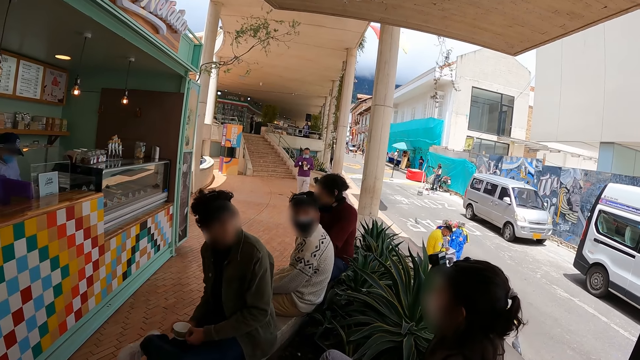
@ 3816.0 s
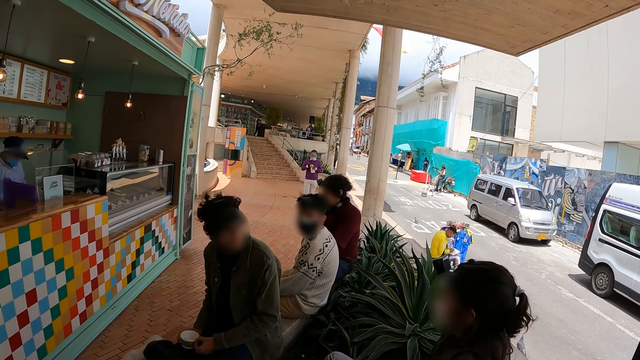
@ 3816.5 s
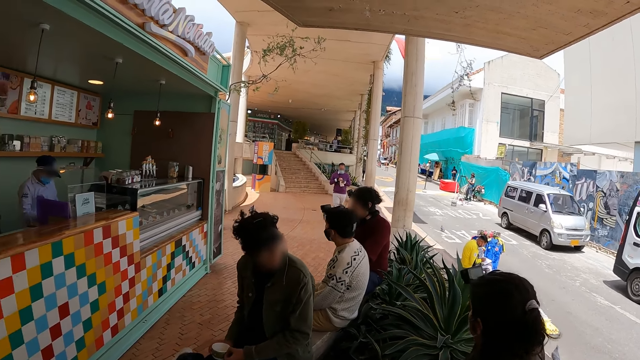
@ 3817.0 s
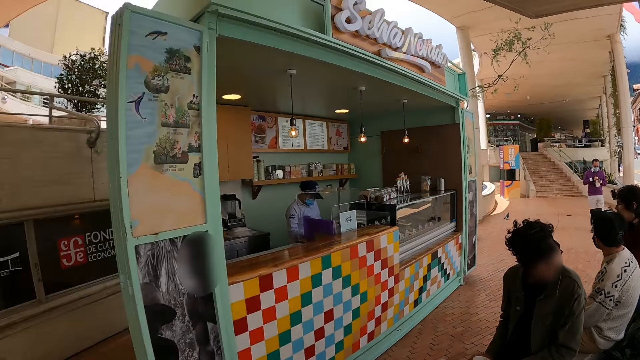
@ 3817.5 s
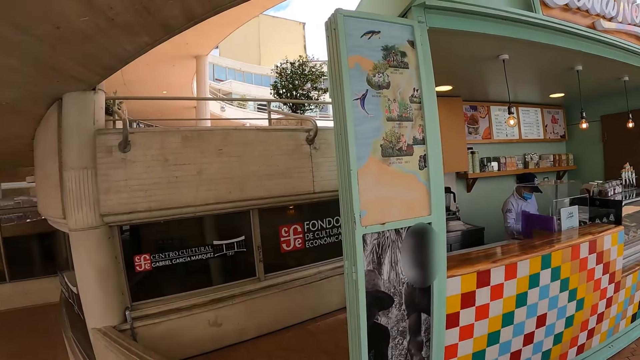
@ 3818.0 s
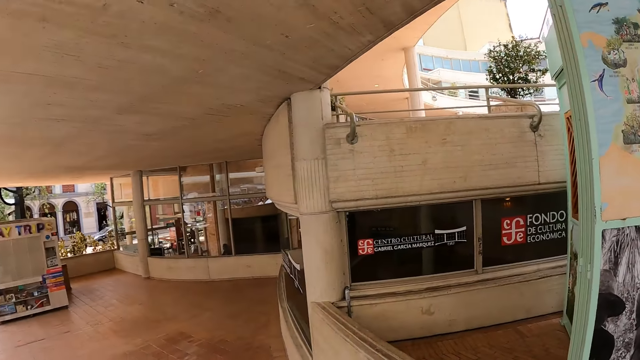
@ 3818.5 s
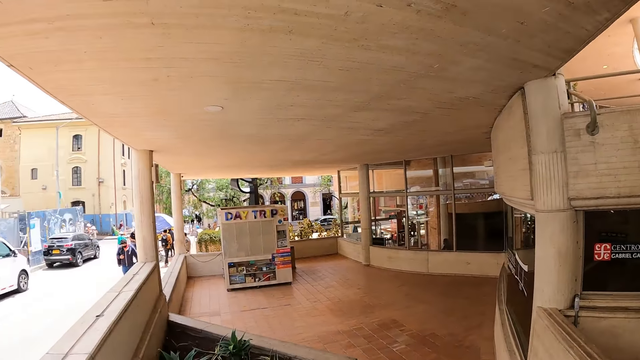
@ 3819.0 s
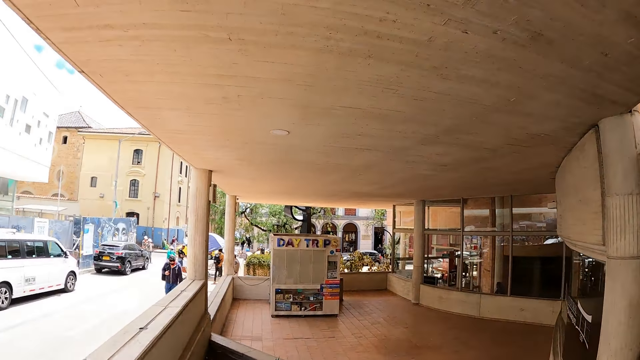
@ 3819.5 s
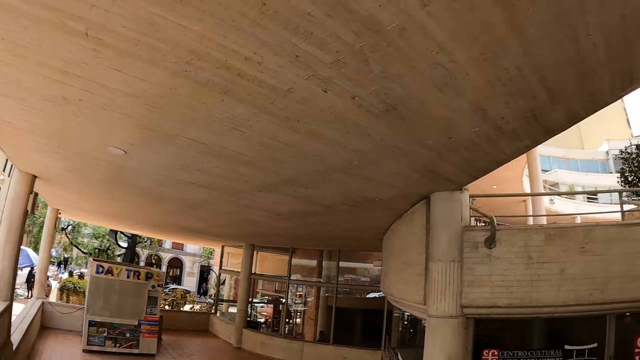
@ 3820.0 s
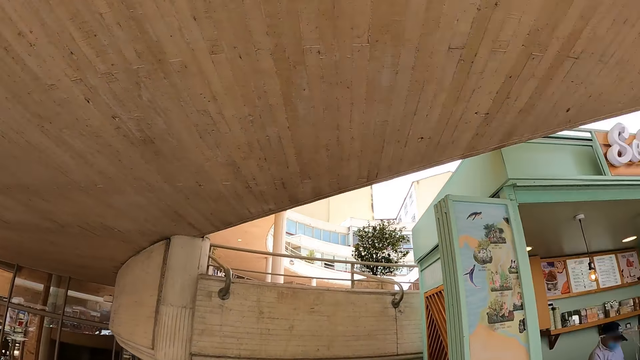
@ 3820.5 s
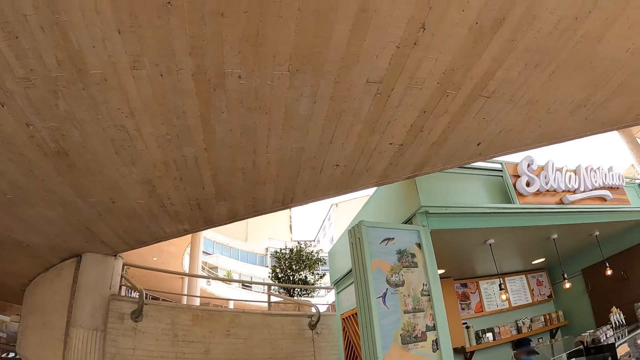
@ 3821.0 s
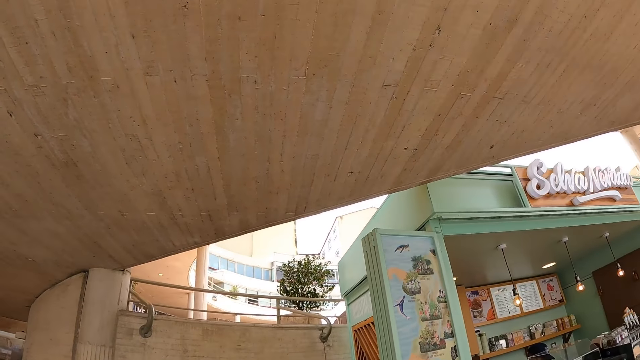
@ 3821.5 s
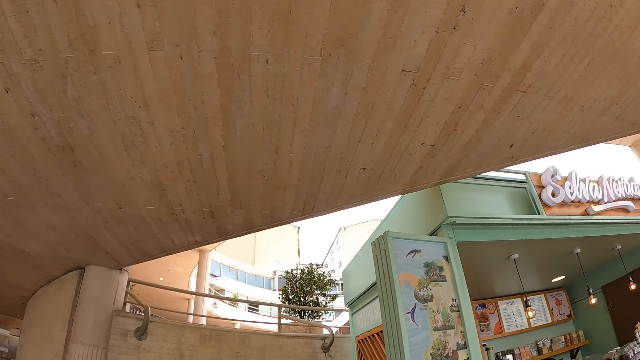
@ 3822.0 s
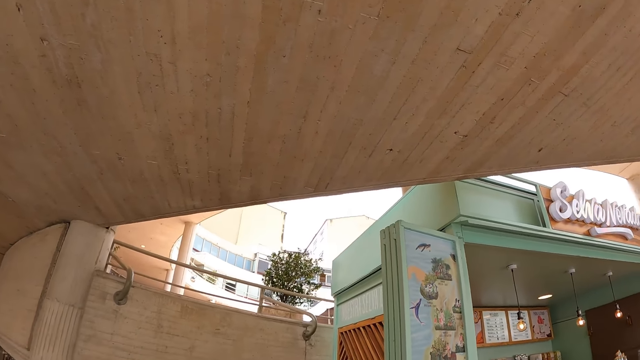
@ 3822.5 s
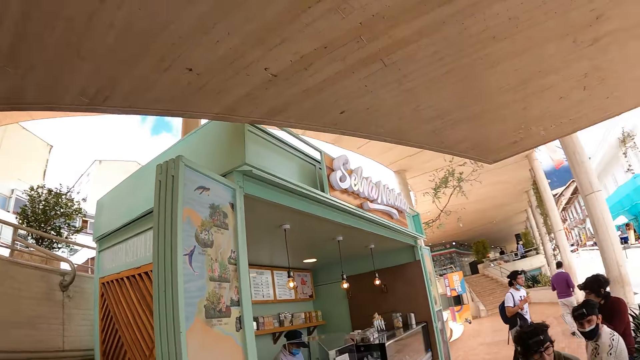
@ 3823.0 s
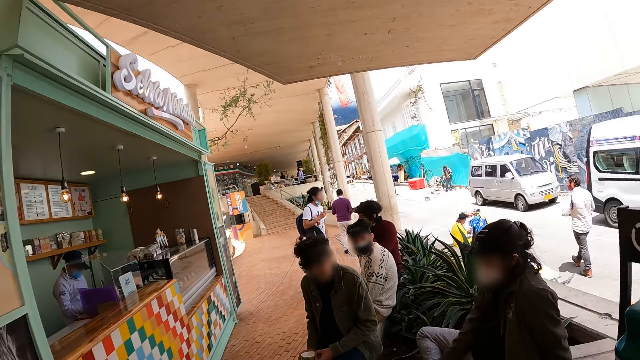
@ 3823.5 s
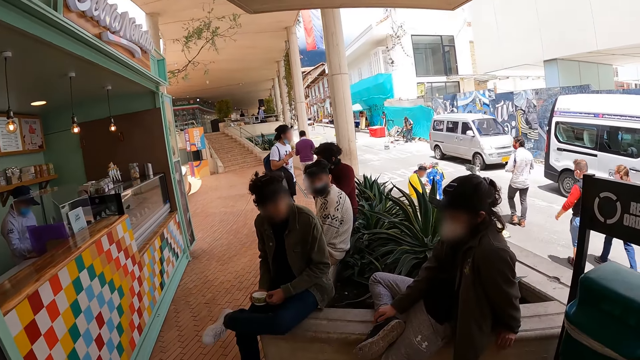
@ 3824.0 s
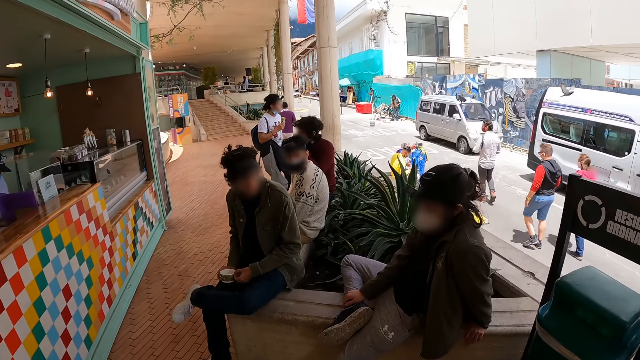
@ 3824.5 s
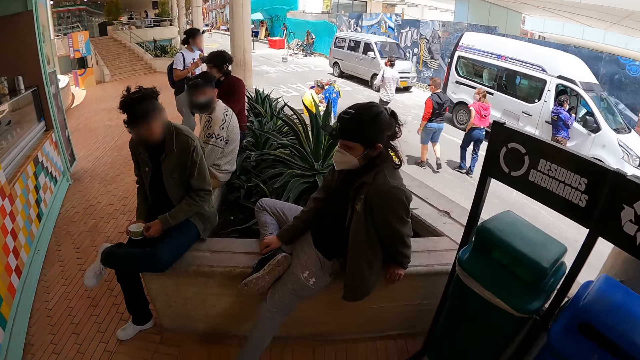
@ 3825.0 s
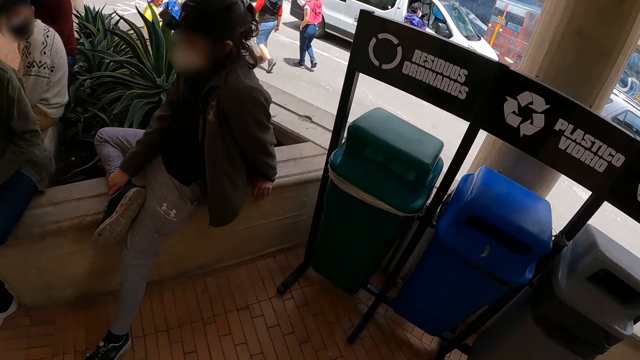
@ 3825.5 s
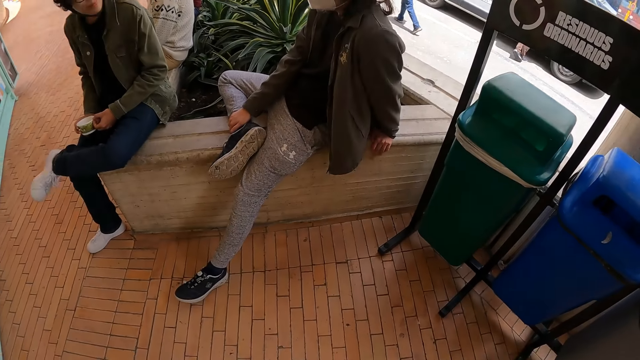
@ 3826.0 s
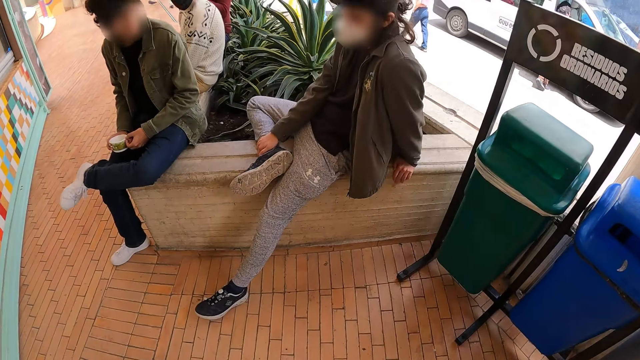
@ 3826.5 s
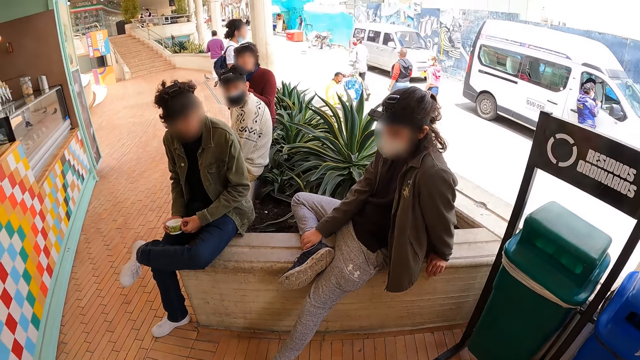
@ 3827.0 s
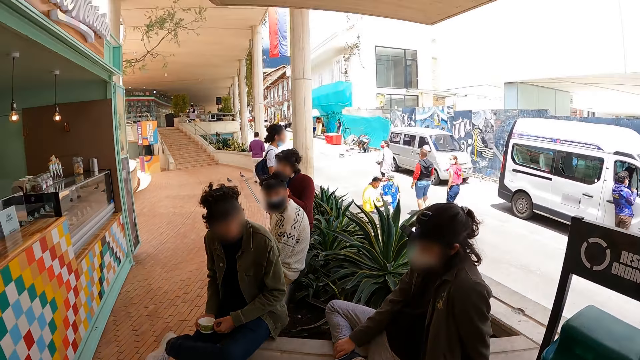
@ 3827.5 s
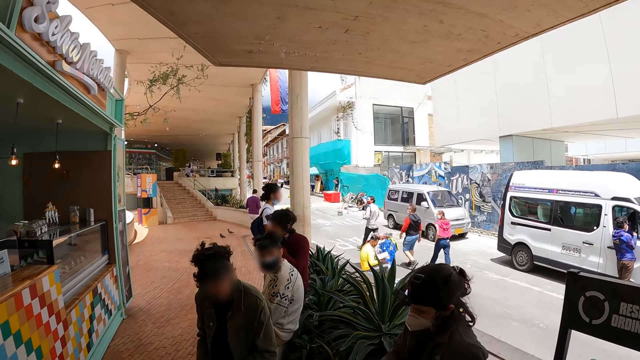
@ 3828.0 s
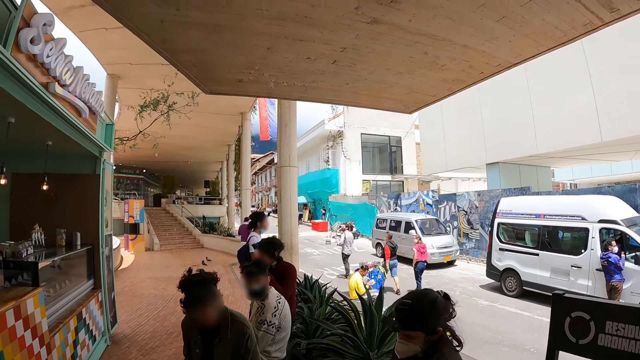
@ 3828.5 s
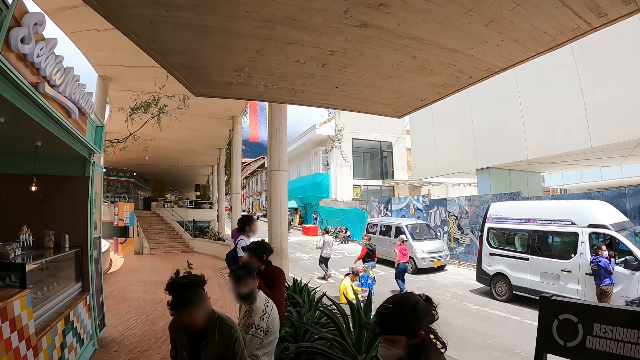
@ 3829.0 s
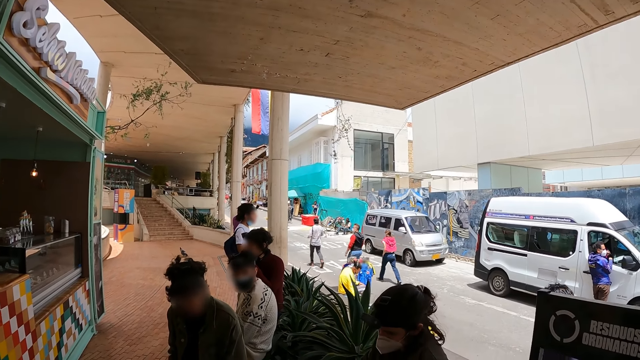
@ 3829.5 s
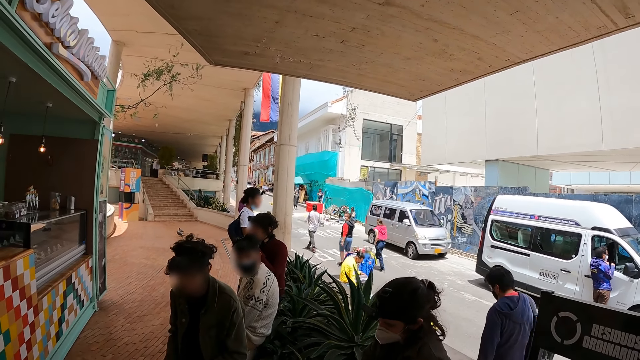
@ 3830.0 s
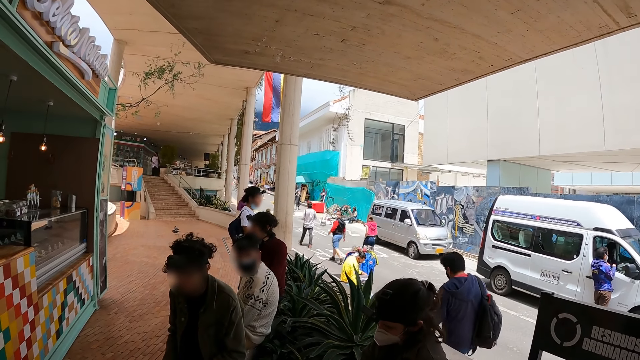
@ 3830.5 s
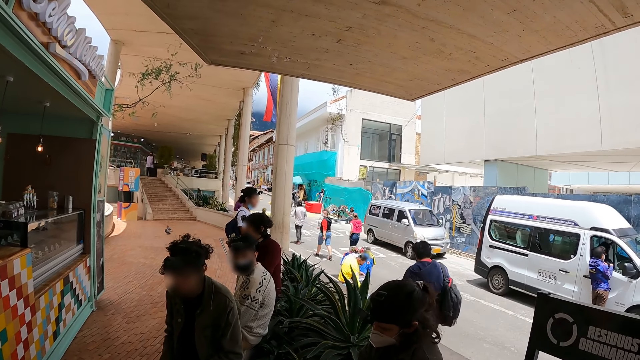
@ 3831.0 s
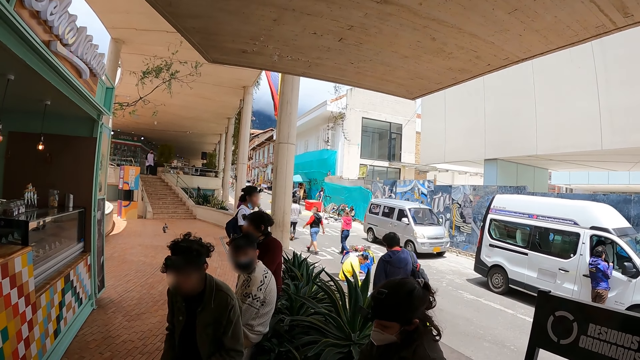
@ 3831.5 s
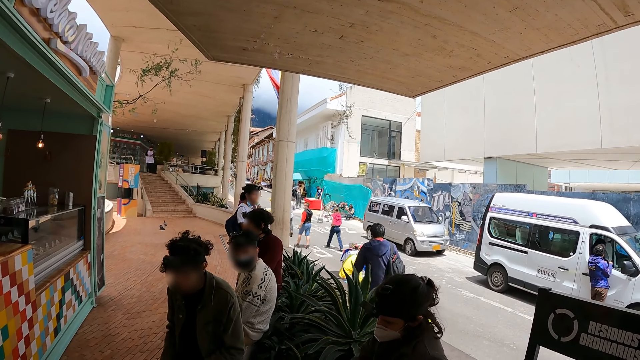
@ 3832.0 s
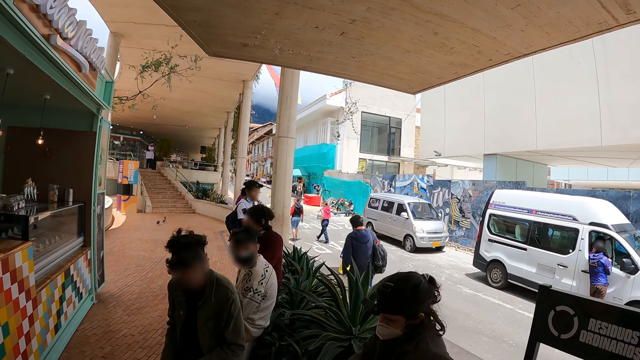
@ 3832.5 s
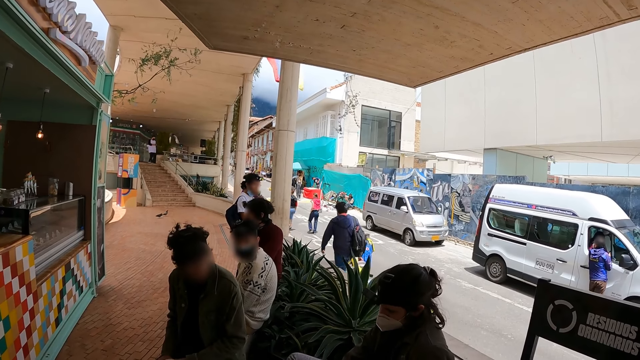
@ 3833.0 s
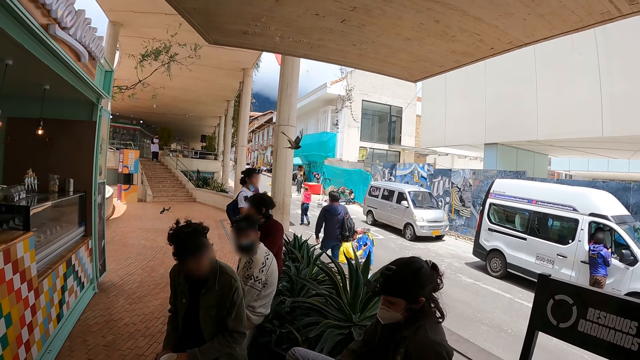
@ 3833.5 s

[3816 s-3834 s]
The camera wearer turns around. They look around.

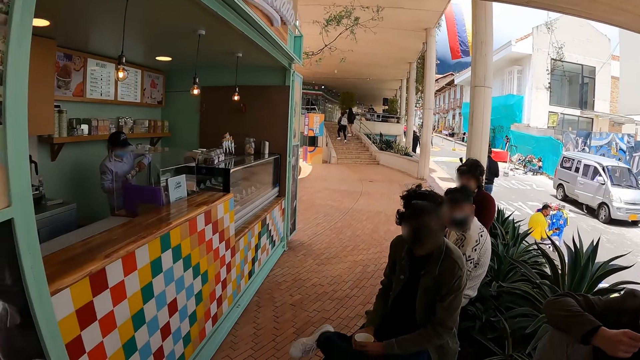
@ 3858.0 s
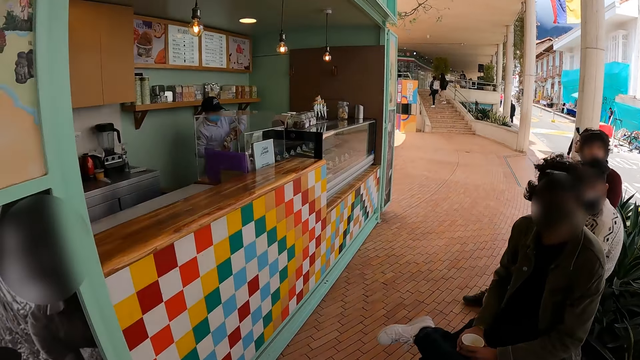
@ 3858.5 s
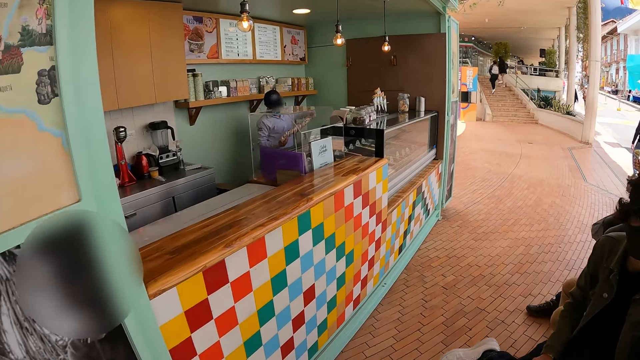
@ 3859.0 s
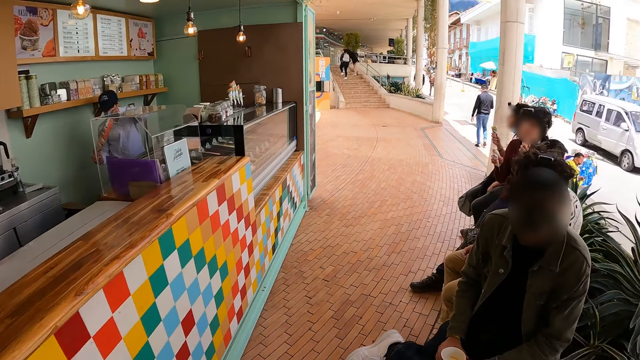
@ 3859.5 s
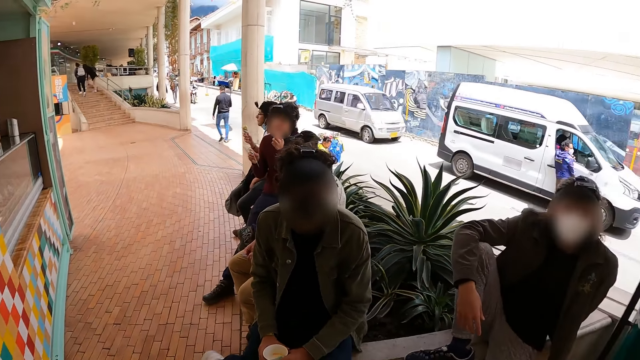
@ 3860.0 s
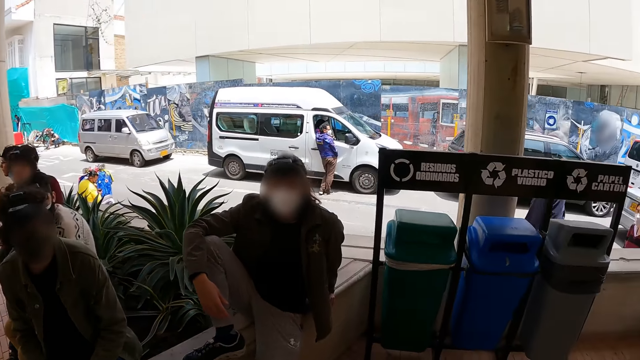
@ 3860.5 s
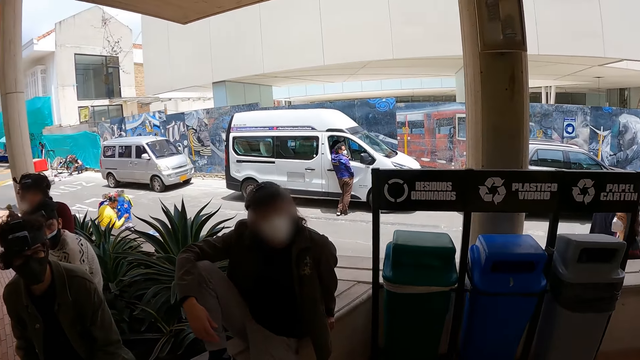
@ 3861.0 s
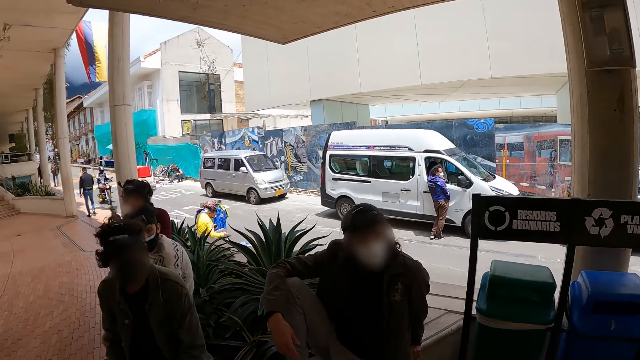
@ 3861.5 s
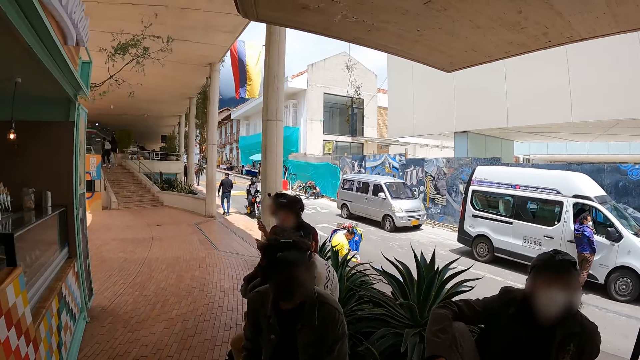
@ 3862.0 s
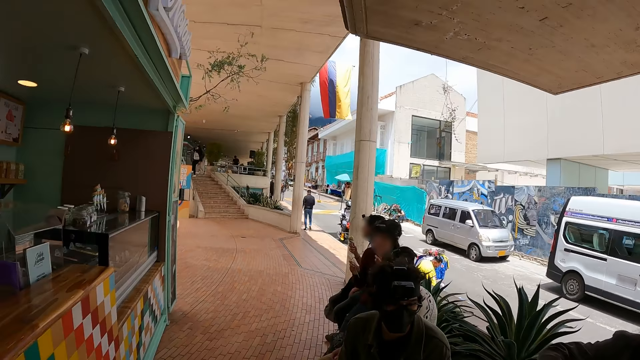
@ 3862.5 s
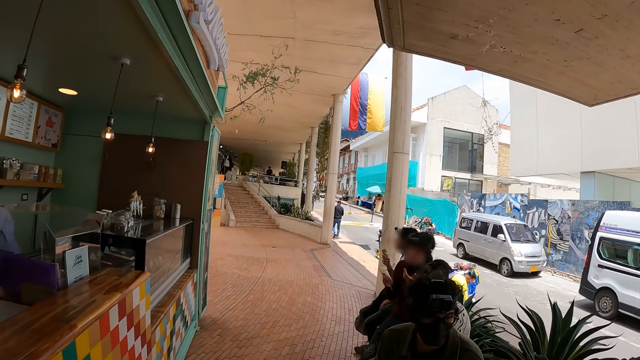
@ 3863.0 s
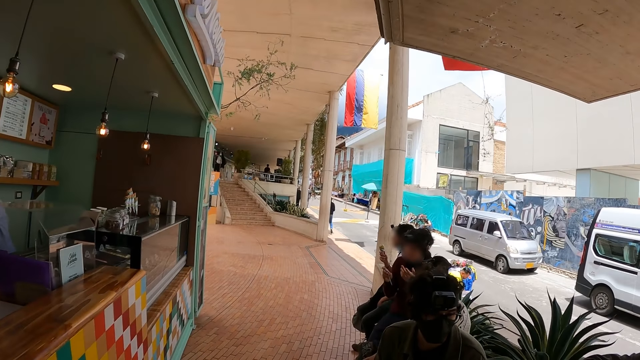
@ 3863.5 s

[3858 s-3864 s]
The camera wearer walks around the pavement. They look around.
